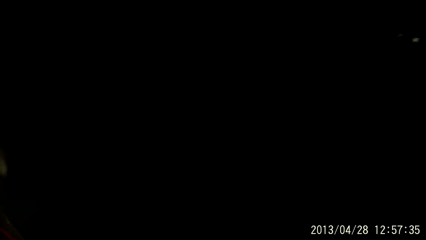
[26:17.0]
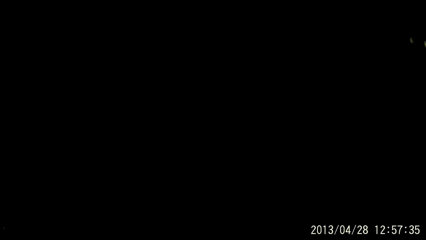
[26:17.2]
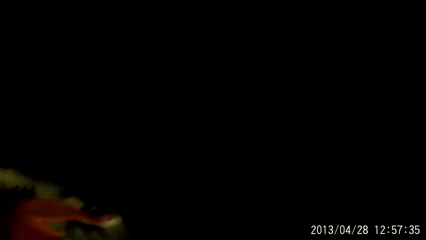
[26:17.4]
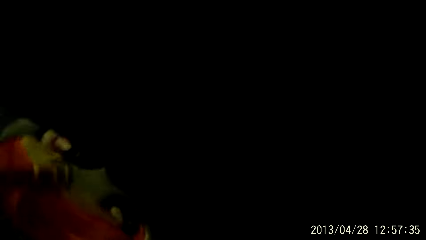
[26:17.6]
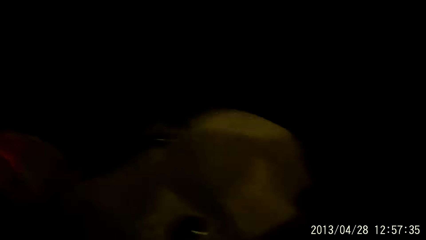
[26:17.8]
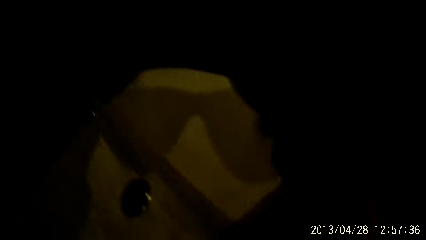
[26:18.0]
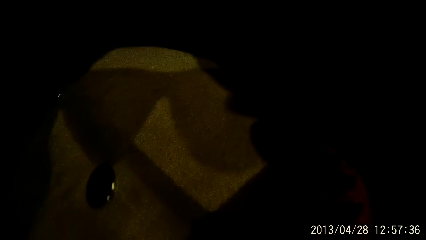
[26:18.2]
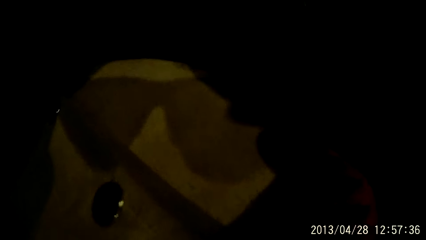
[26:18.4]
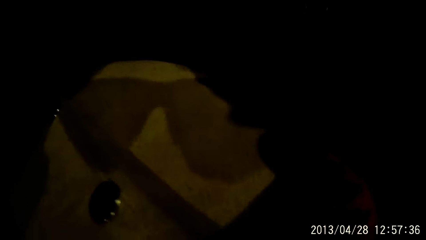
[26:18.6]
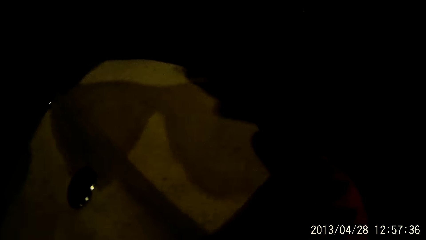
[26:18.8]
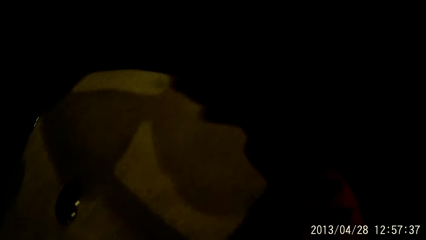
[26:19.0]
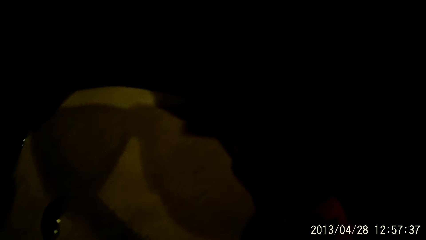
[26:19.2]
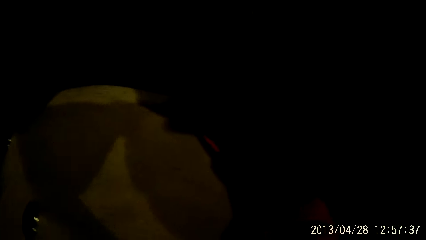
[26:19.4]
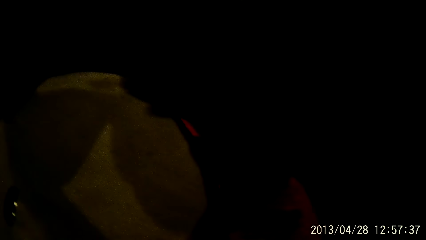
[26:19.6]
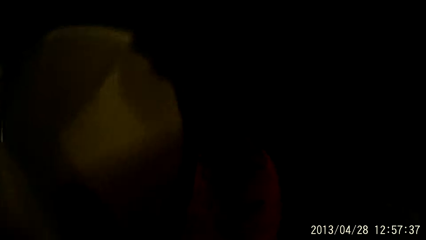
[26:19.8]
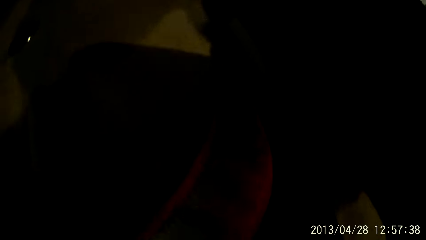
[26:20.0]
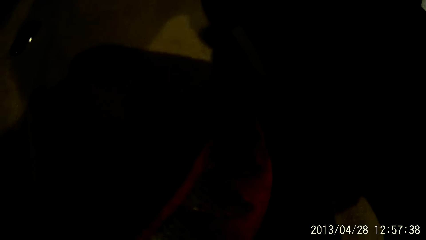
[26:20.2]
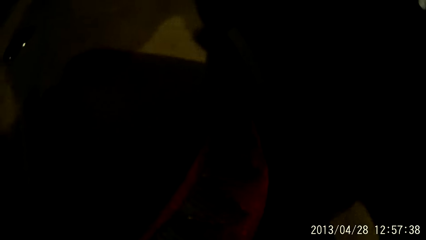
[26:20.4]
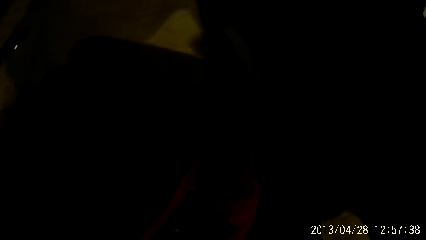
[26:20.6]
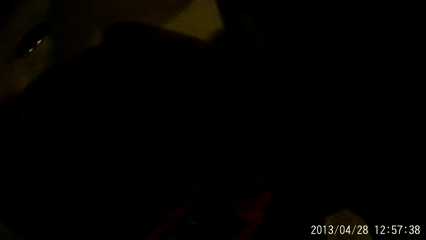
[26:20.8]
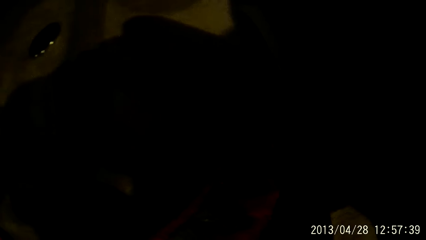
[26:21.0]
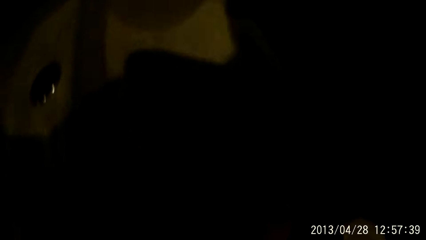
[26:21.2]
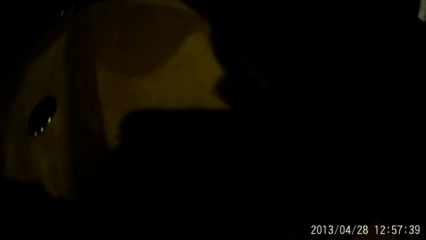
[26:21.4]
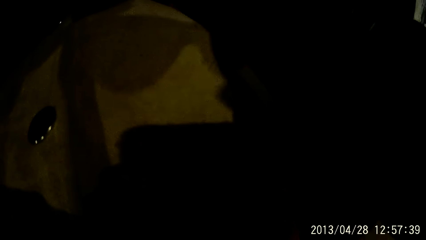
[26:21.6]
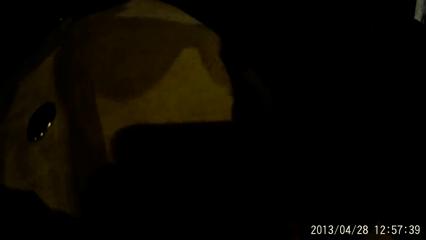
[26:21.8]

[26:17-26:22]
The camera wearer puts the plastic bag containing the items in the backseat of the car with both hands.
